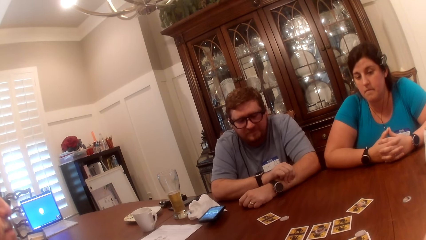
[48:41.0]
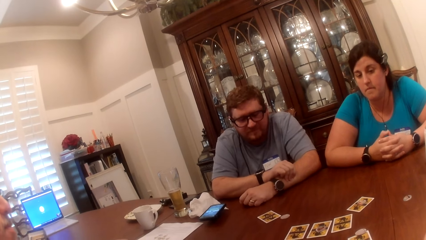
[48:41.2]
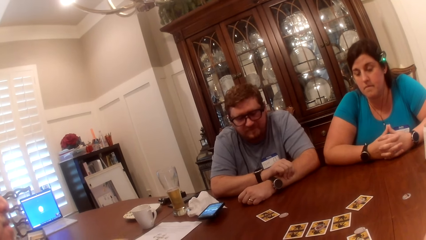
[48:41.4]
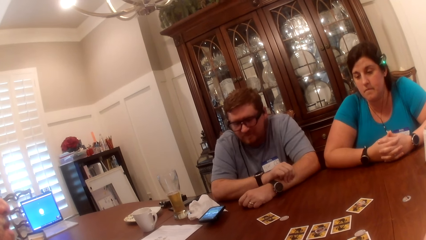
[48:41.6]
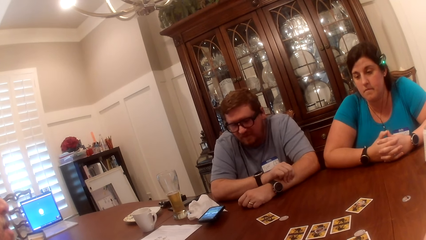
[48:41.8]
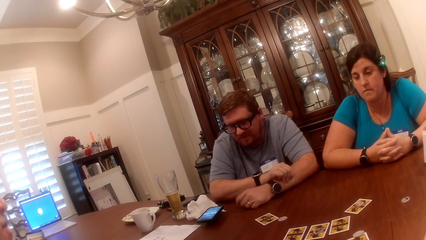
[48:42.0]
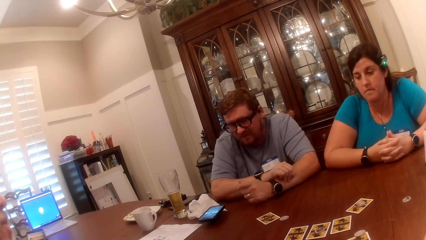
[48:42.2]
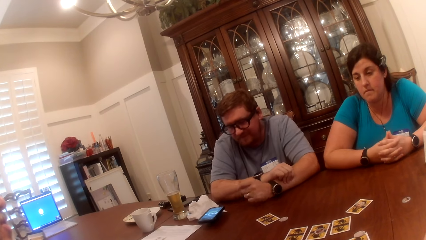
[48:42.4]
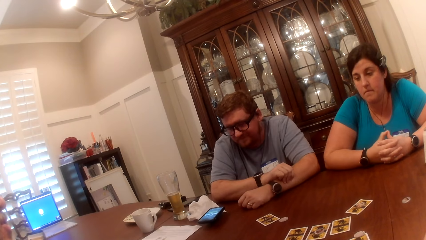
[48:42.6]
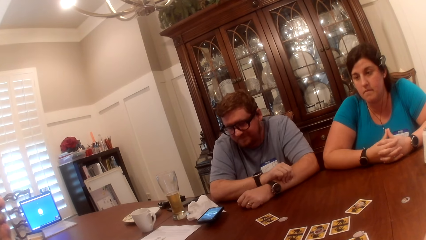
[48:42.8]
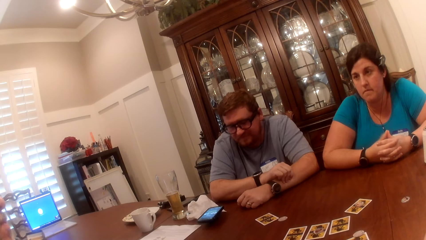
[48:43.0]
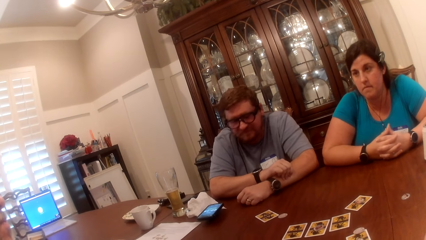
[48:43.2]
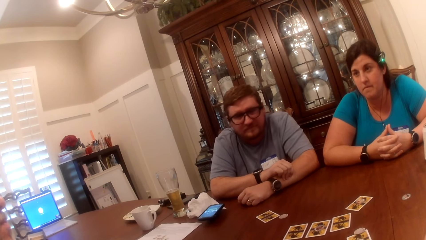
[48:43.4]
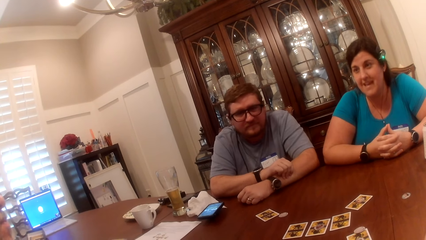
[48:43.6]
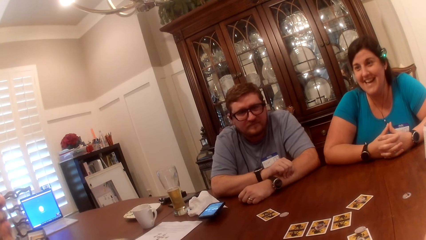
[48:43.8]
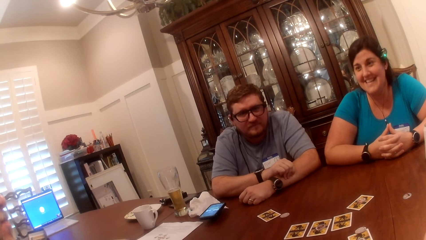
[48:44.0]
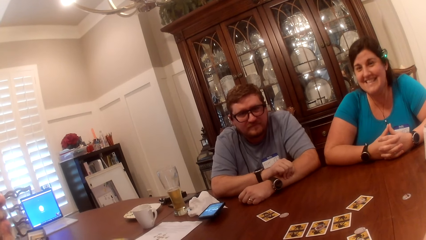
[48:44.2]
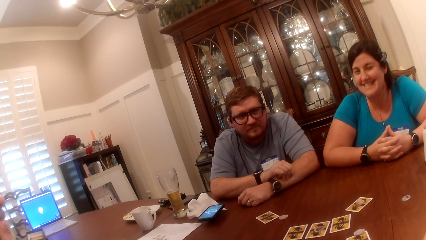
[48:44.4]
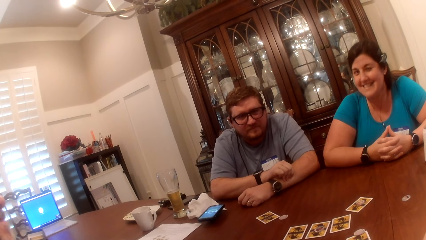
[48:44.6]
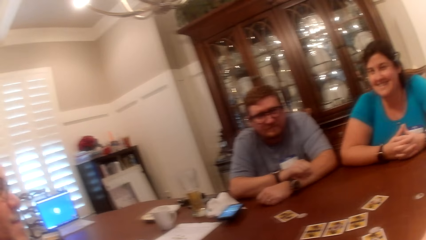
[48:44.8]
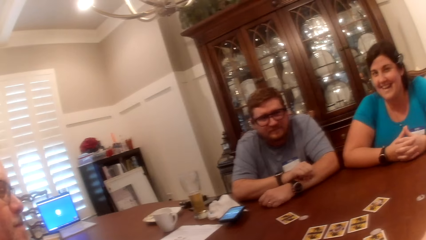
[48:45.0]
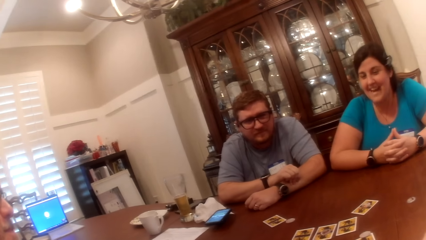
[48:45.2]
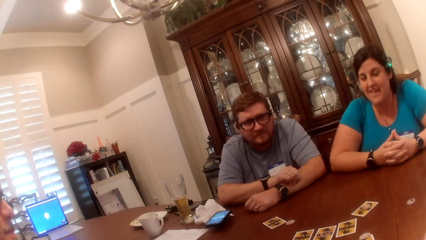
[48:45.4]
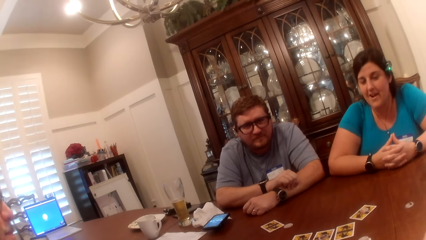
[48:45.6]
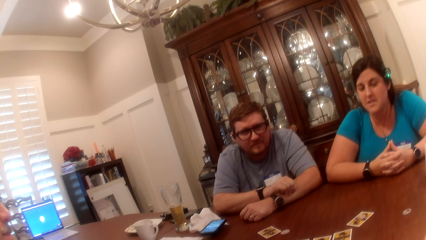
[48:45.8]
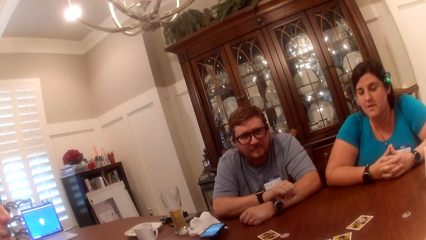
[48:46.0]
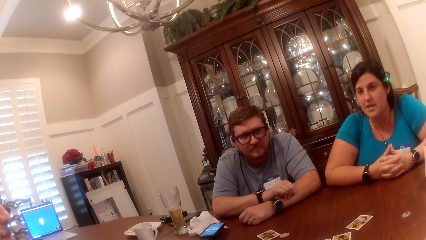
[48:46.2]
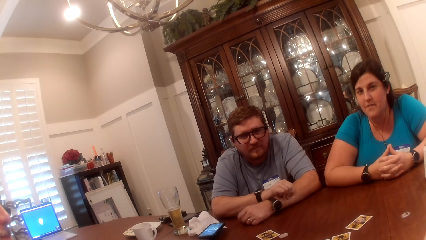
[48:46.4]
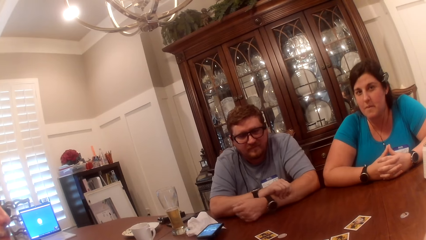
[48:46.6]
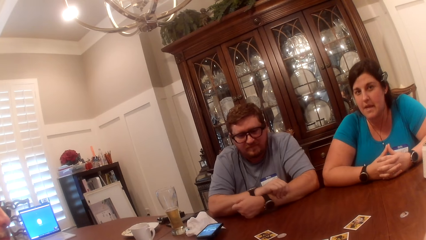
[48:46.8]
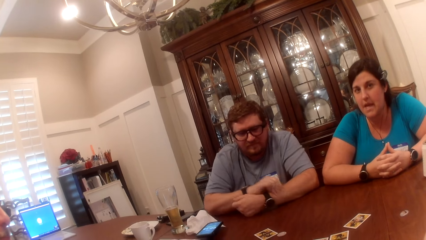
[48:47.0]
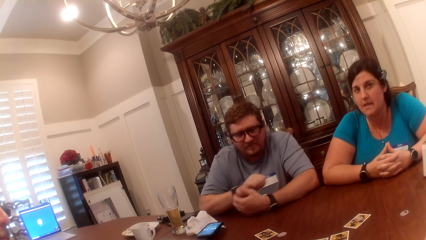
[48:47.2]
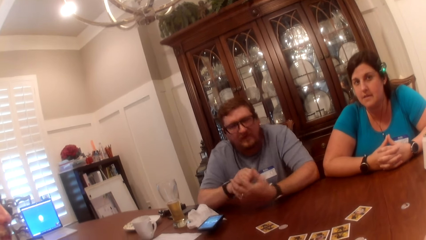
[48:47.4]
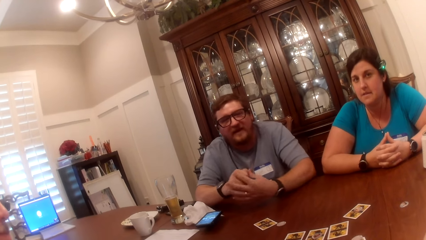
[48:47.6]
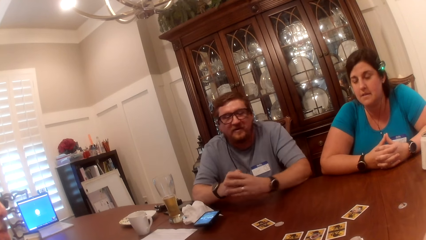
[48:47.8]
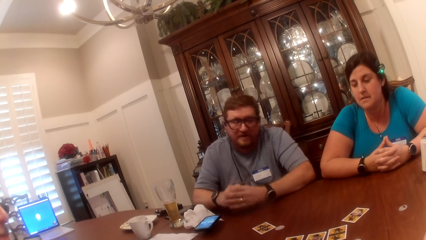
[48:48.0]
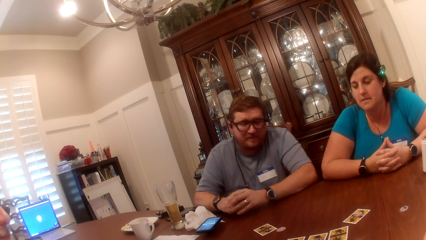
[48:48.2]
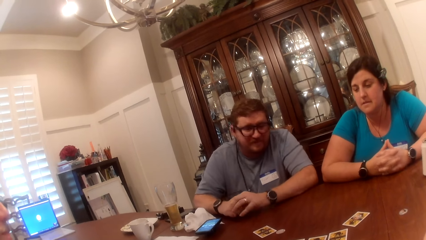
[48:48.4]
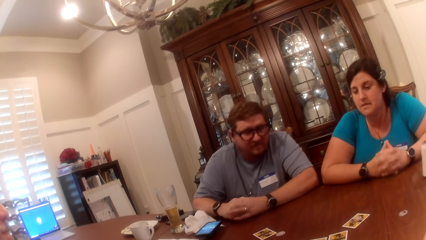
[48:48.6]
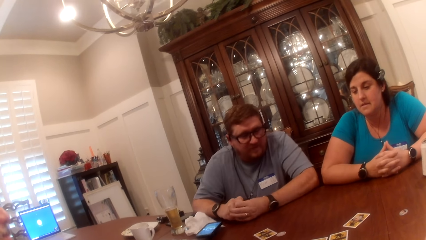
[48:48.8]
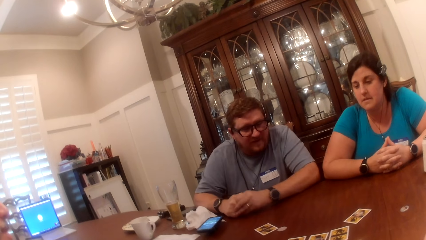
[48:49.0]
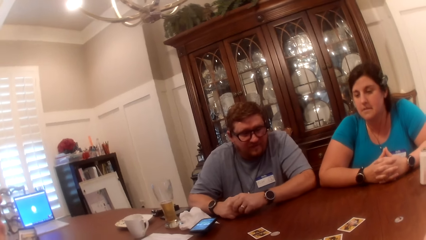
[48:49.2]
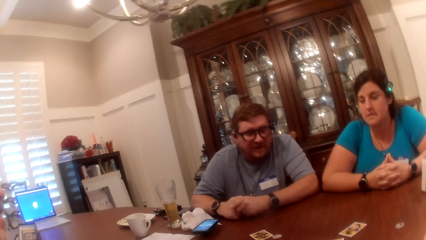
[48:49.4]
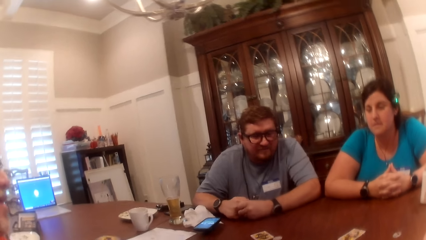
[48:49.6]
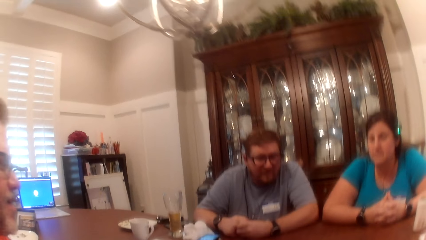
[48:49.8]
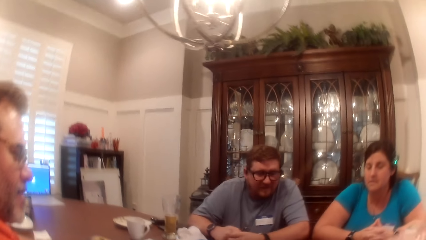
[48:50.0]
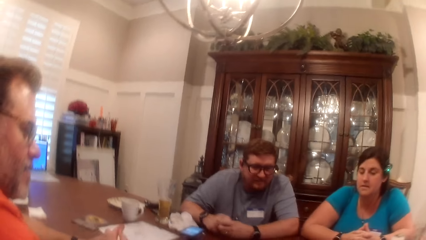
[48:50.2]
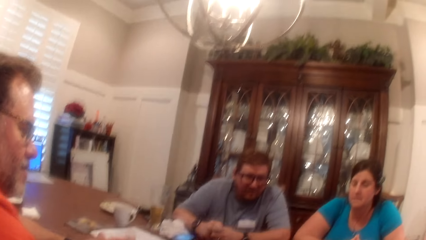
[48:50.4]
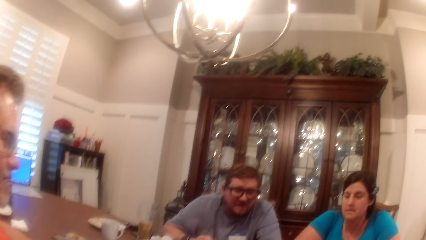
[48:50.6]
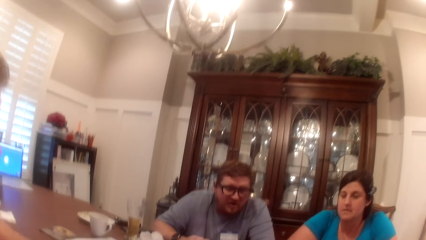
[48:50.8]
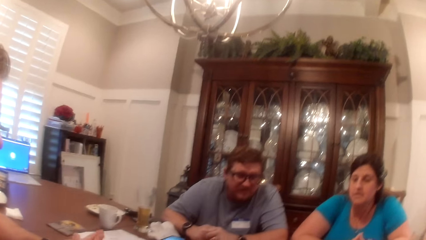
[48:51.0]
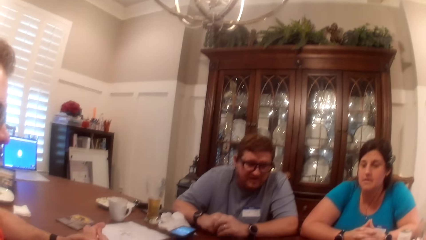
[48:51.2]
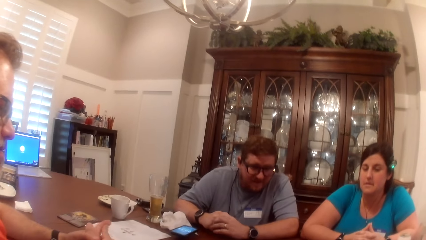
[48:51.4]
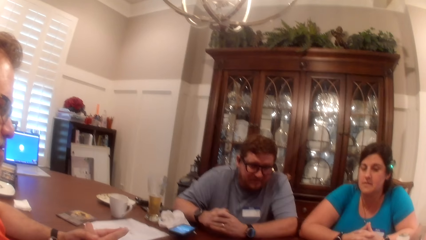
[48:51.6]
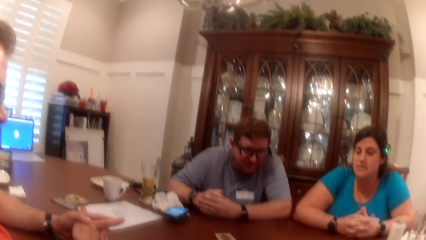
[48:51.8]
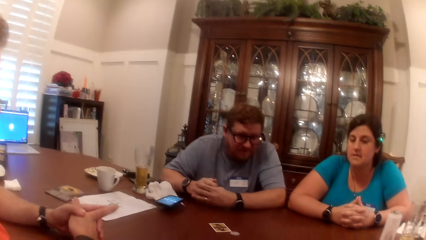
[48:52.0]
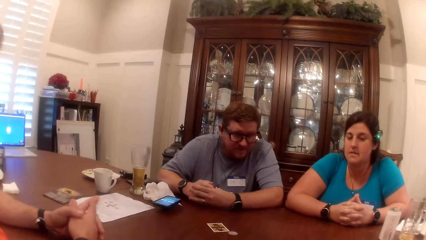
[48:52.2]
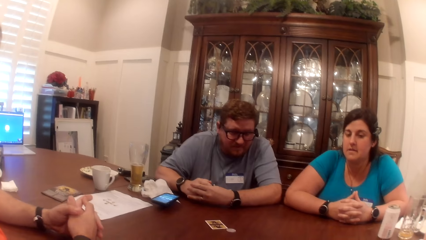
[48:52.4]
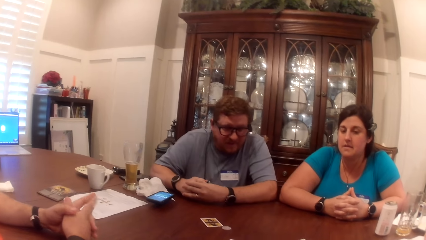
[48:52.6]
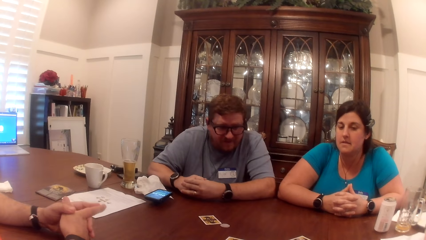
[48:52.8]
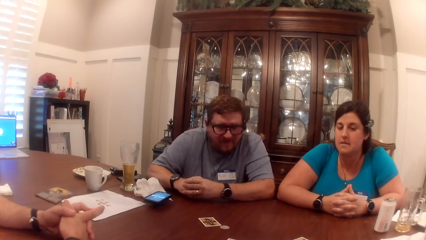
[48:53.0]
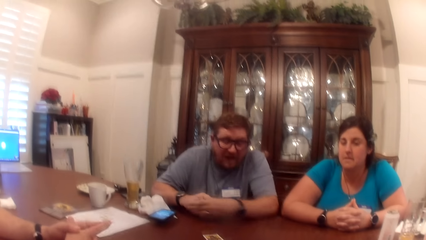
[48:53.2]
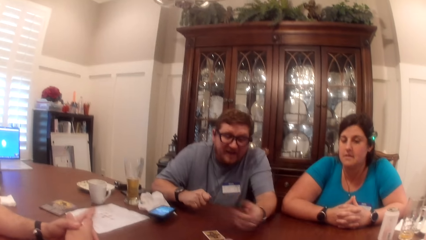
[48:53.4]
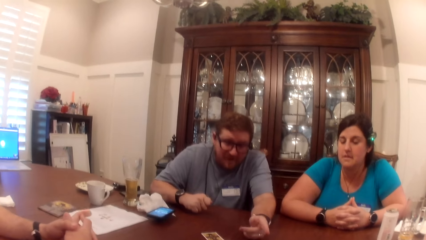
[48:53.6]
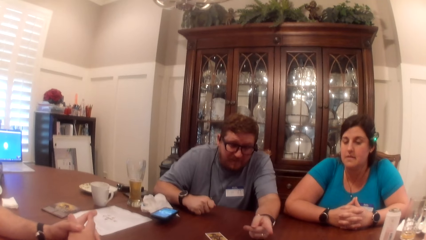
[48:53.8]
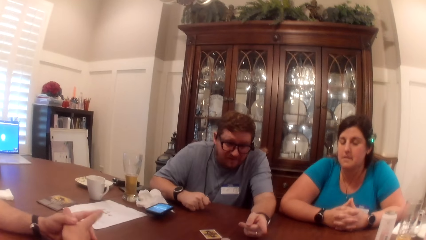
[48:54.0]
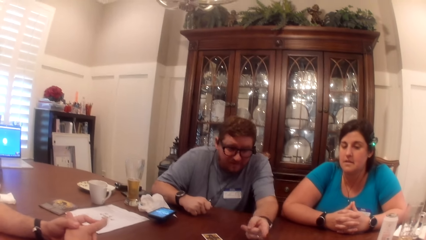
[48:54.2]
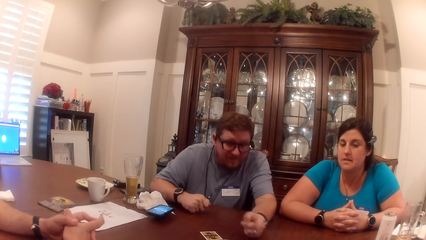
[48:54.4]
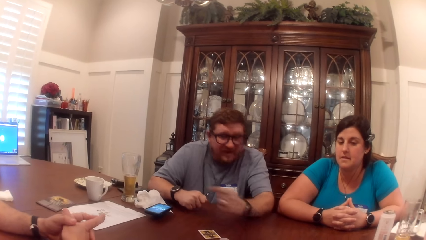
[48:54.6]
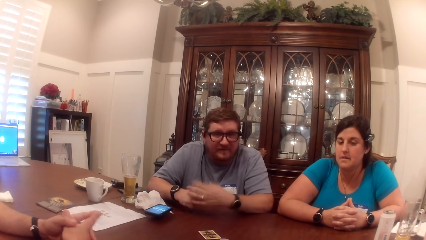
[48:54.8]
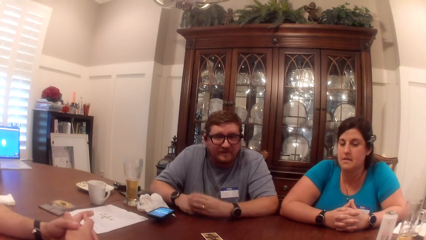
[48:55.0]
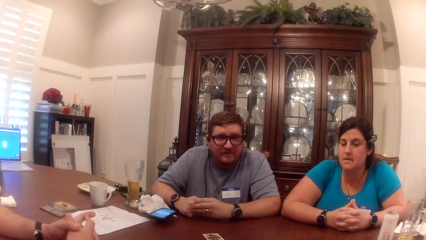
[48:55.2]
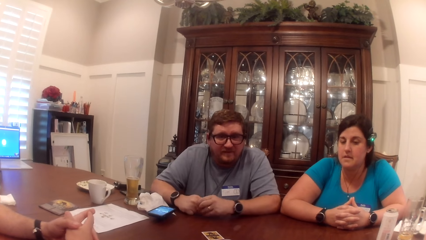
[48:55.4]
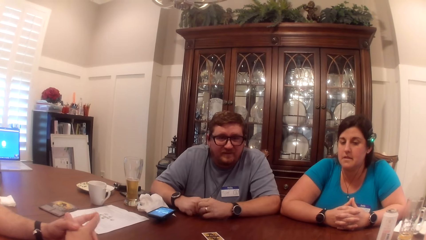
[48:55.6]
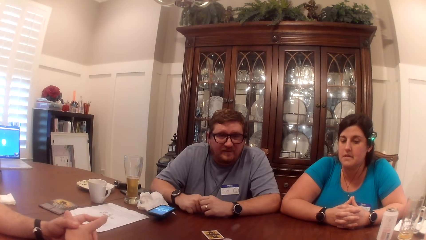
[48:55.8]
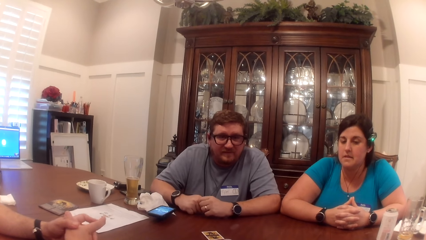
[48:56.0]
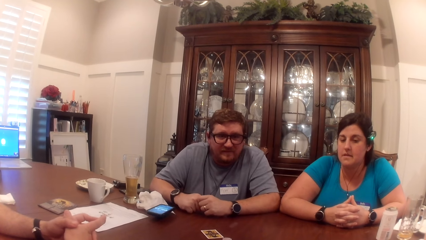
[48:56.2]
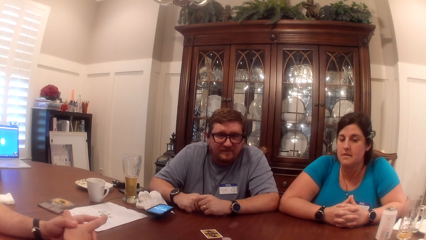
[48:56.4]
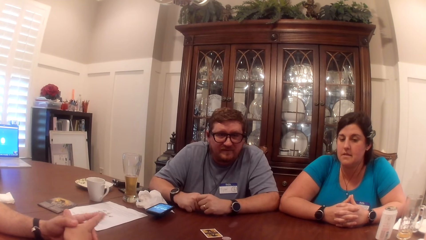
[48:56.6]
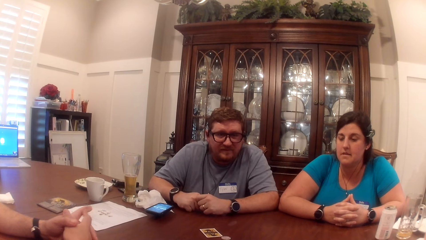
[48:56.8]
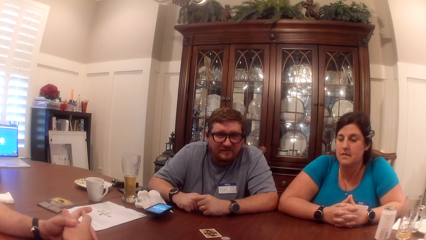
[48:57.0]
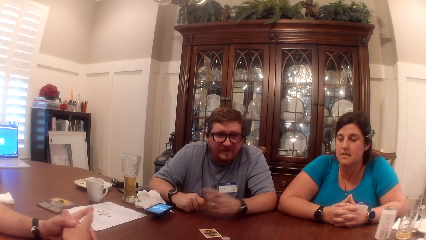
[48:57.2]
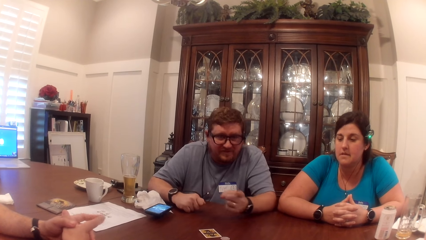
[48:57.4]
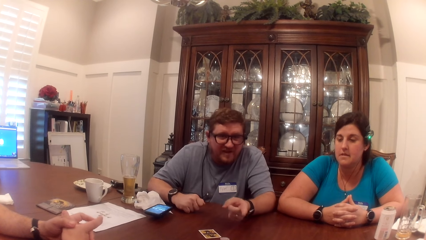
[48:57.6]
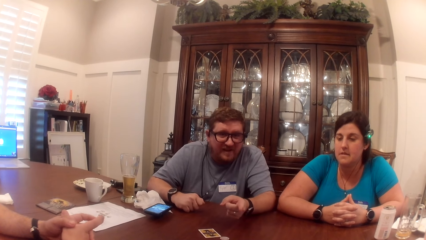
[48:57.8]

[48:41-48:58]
The camera wearer, a woman, a man and another man converse. The other man moves hands. The first man makes gestures with both hands on the table. The camera wearer, the woman, the first man and the other man converse. The other man points towards the card on the table with his right hand. The other man moves hands. The camera wearer, the woman, the first man and the other man converse.
